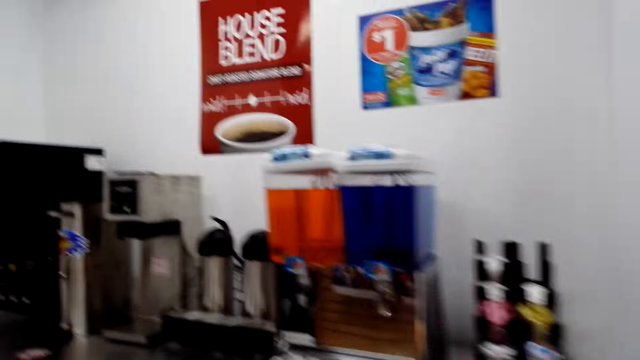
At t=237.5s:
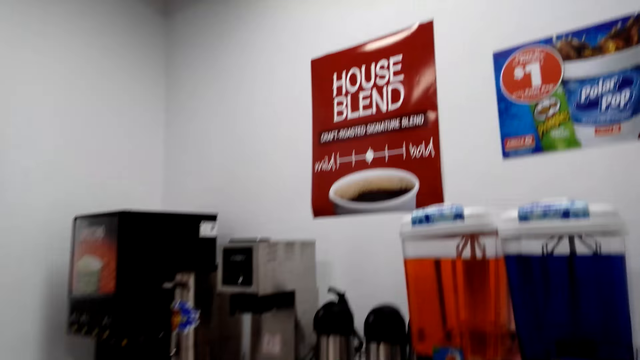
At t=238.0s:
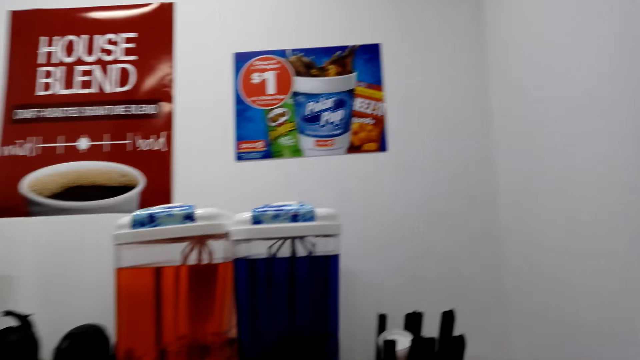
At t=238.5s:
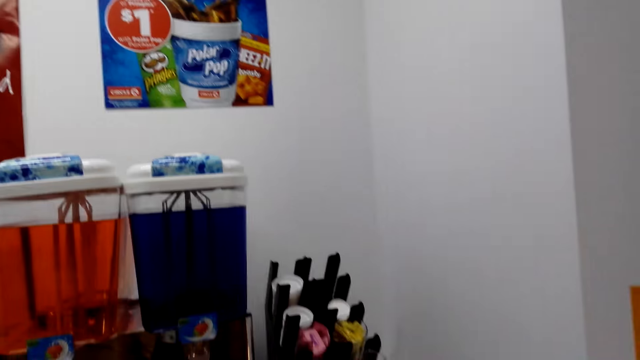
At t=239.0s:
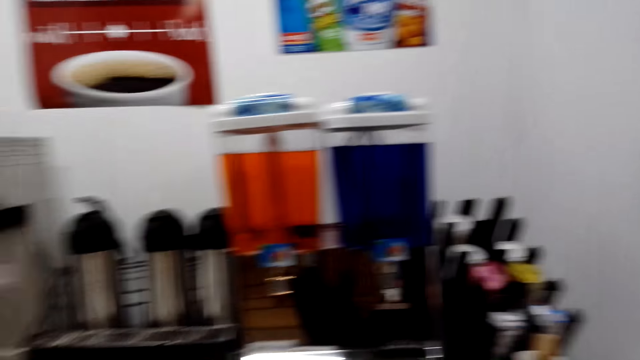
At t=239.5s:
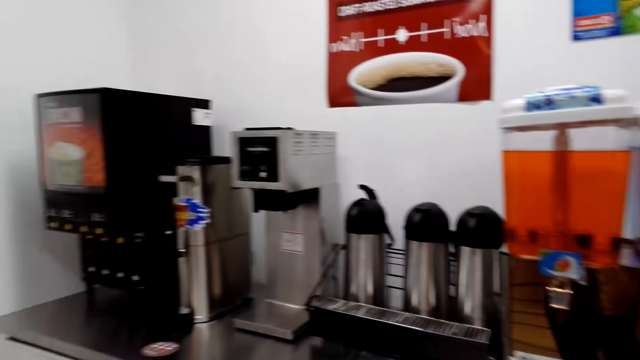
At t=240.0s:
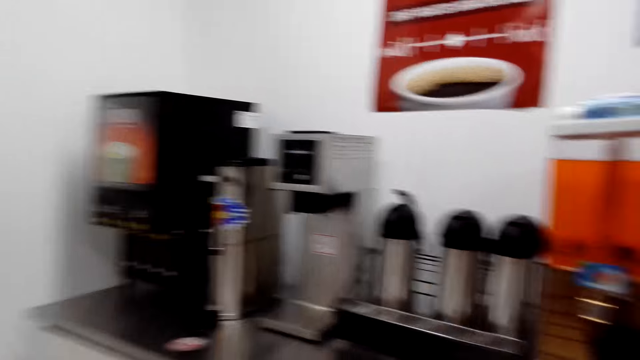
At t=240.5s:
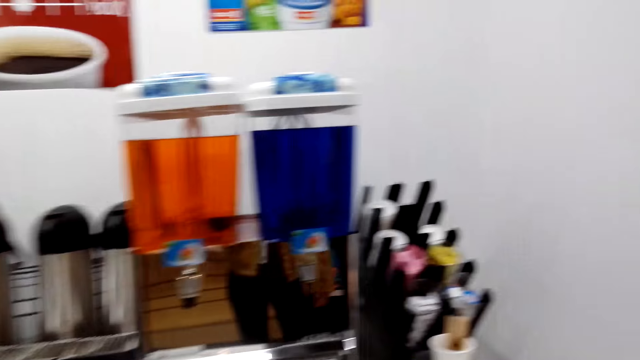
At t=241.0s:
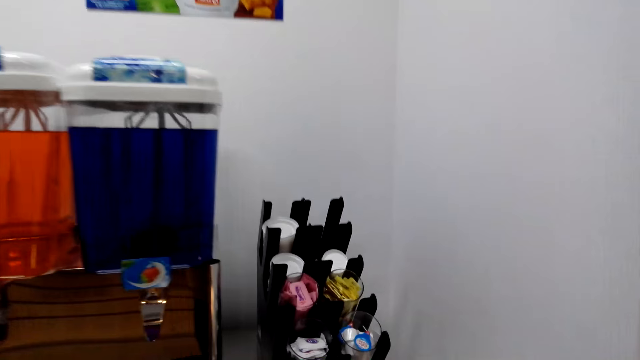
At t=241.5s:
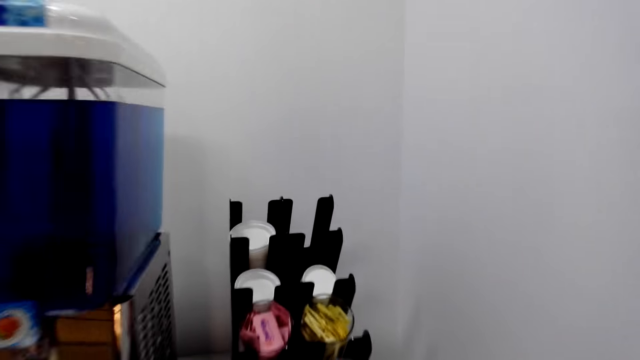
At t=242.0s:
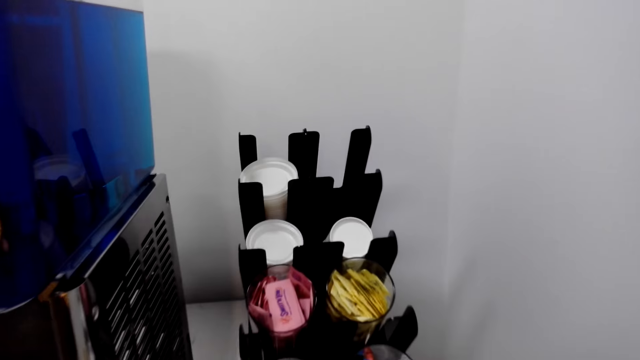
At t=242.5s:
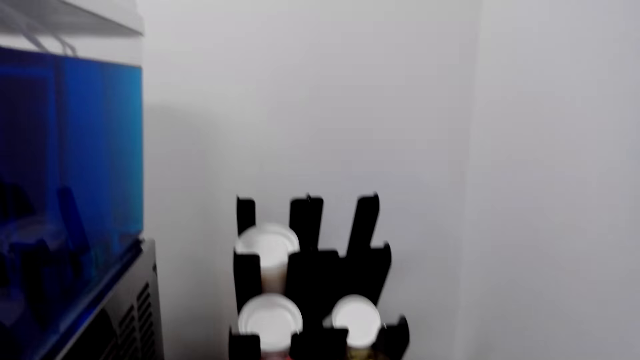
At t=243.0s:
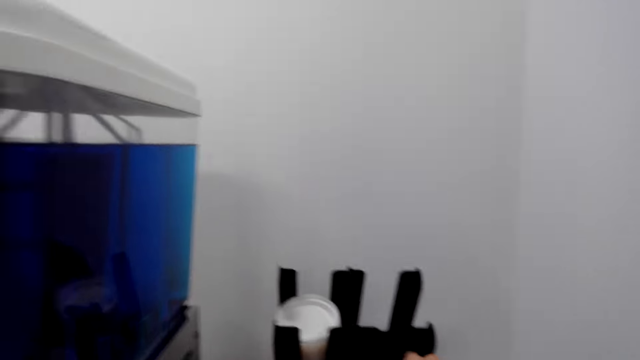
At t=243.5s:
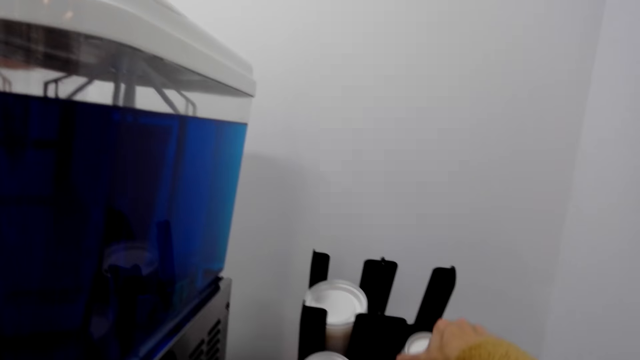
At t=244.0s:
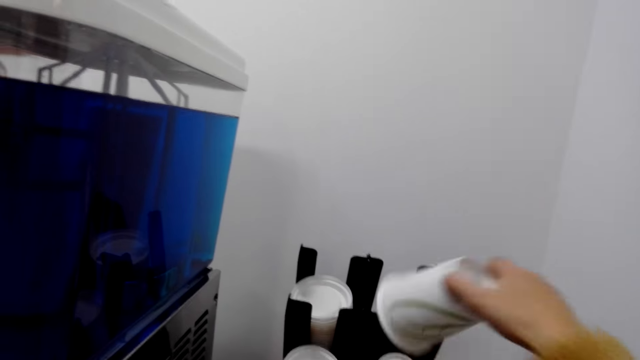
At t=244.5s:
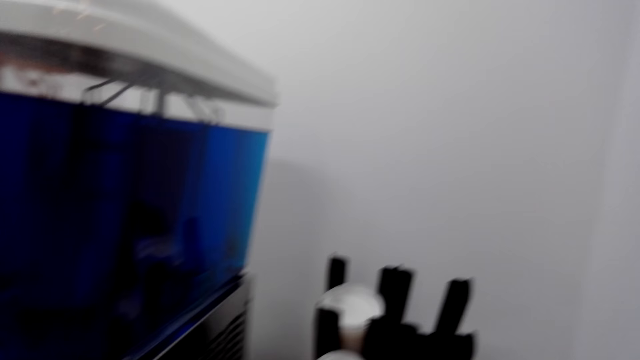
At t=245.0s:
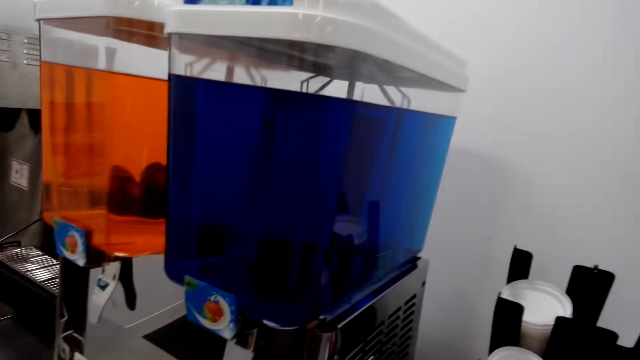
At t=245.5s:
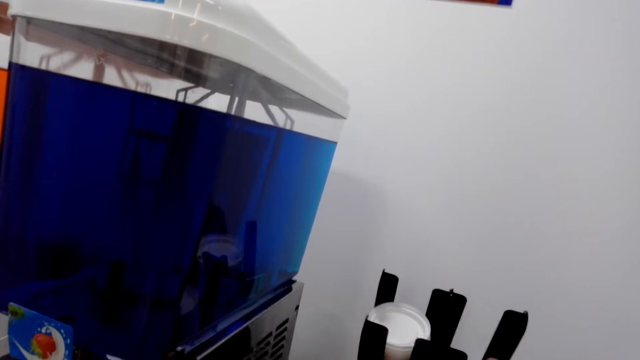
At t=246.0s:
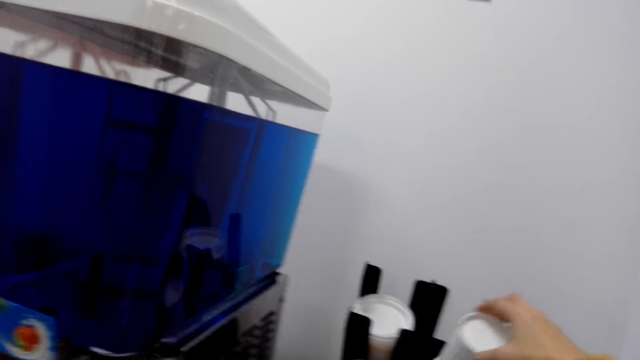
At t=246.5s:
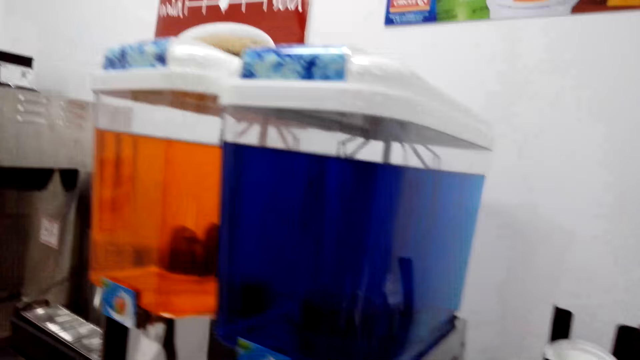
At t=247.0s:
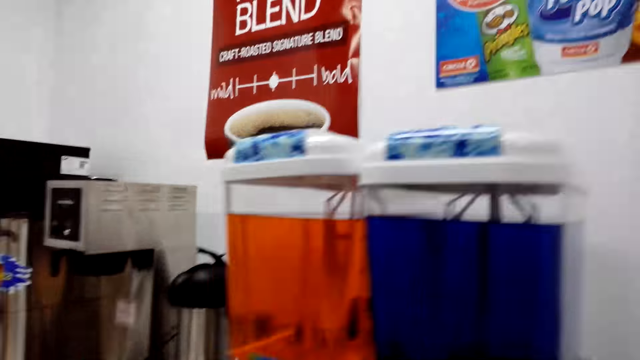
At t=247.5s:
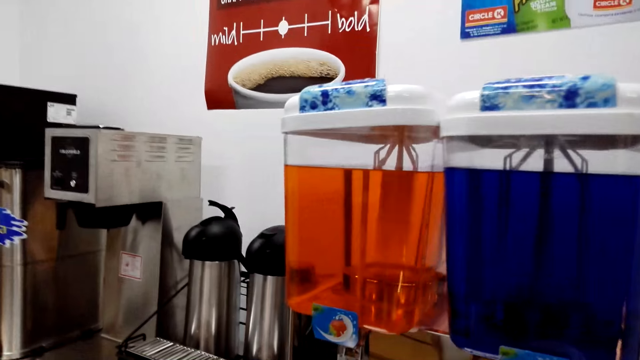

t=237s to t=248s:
The camera wearer looks at the house blends. They take a plastic glass or cup.

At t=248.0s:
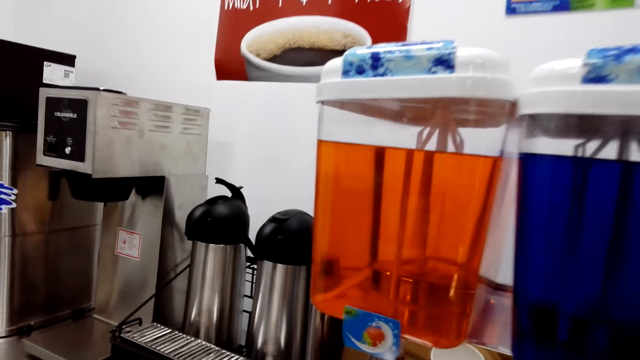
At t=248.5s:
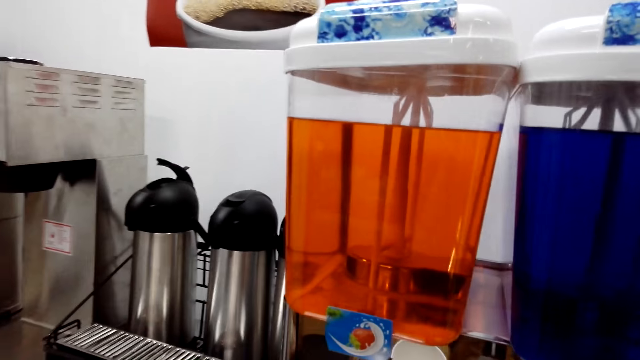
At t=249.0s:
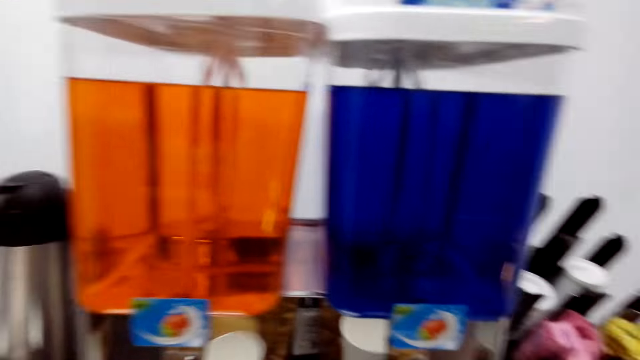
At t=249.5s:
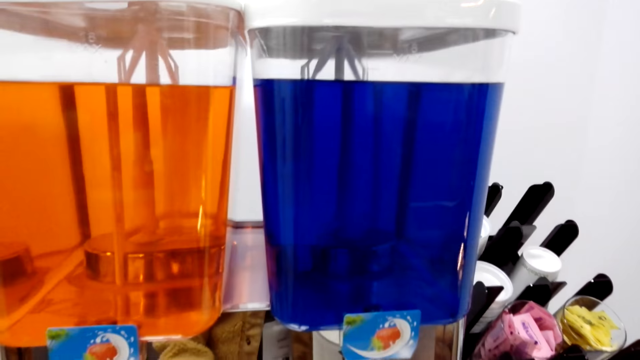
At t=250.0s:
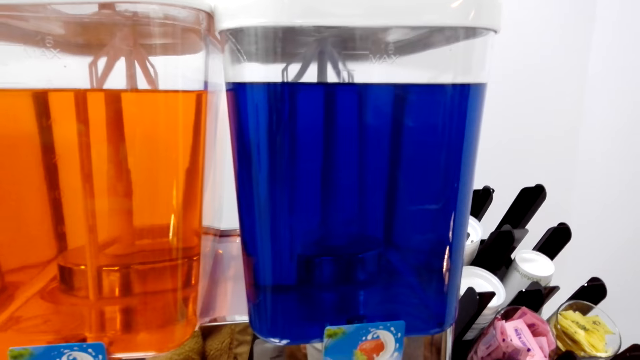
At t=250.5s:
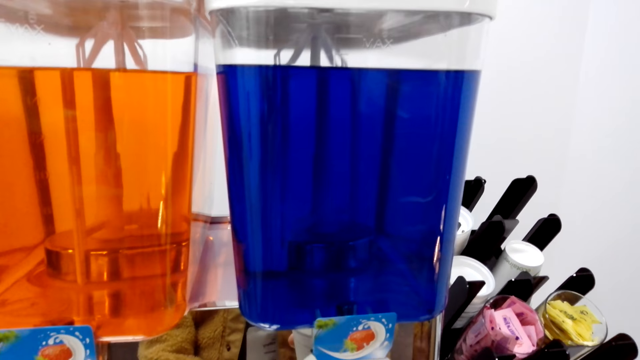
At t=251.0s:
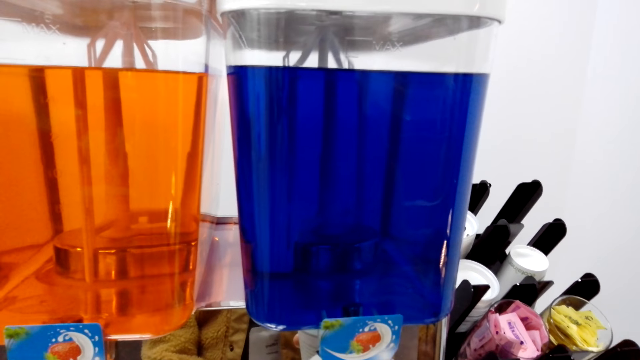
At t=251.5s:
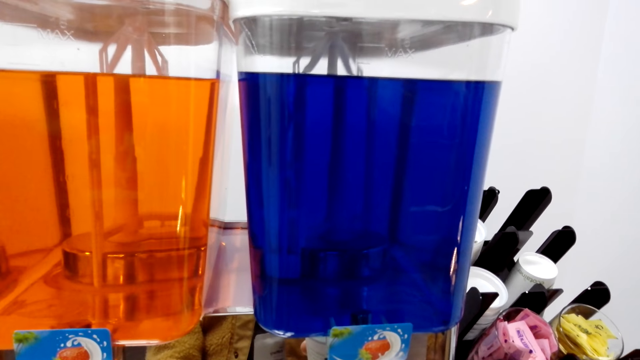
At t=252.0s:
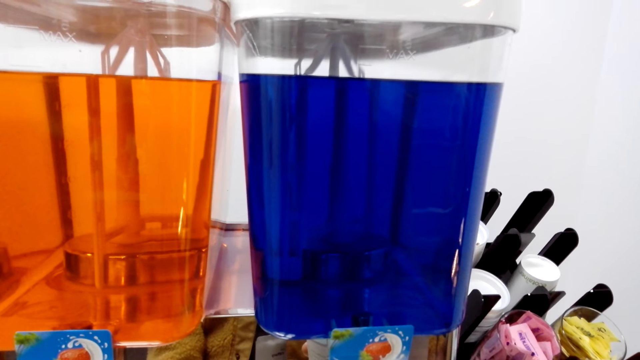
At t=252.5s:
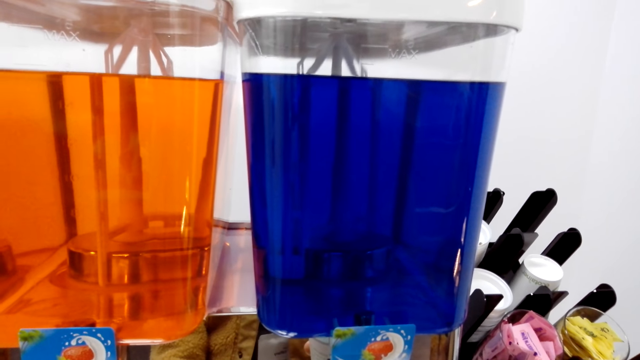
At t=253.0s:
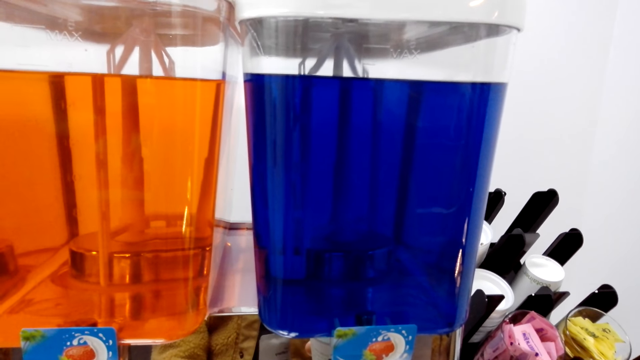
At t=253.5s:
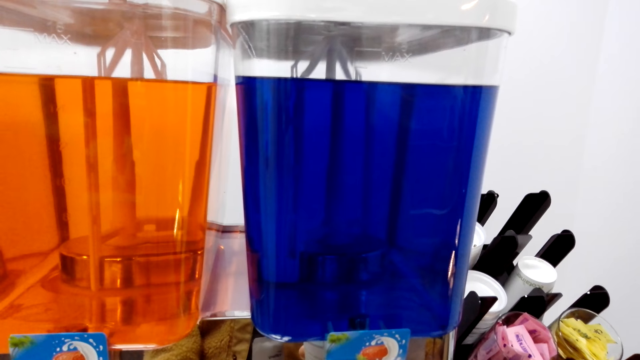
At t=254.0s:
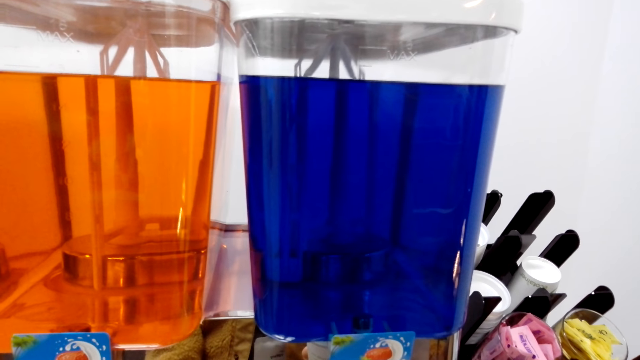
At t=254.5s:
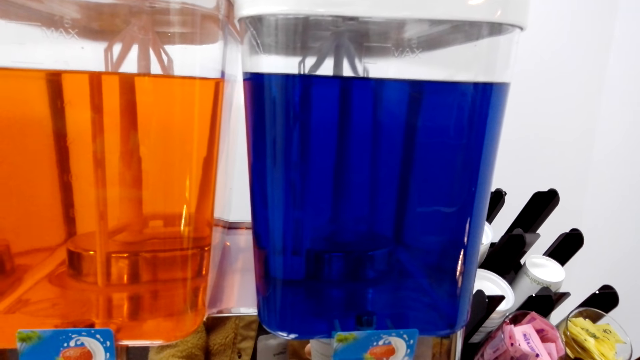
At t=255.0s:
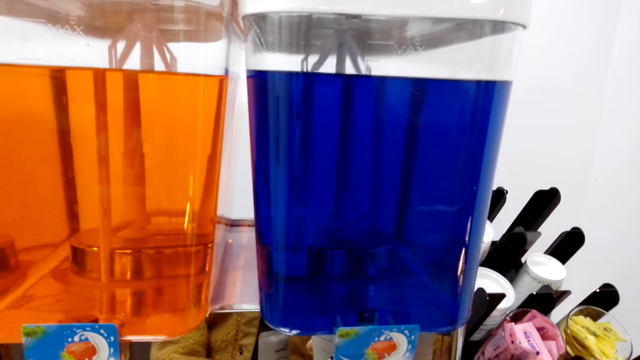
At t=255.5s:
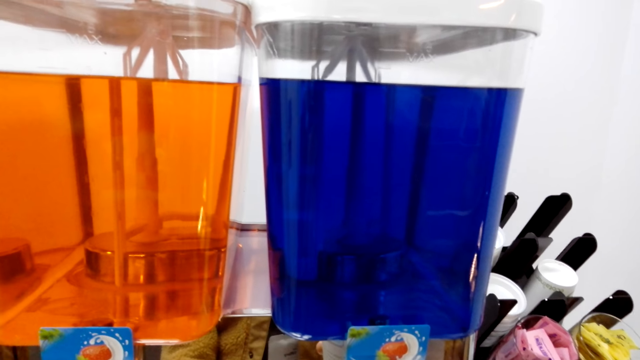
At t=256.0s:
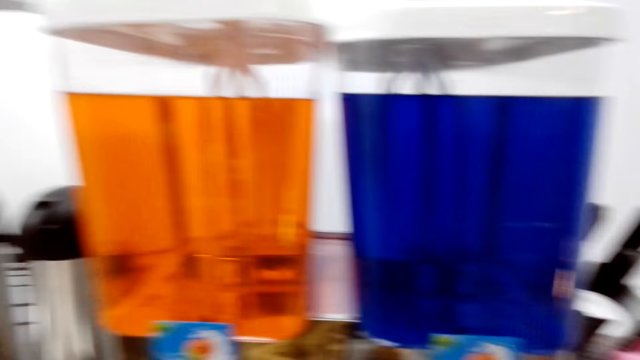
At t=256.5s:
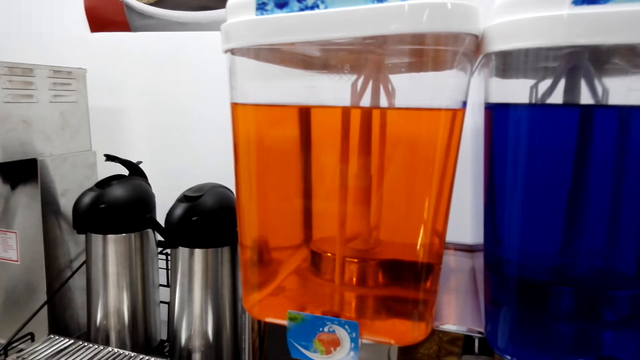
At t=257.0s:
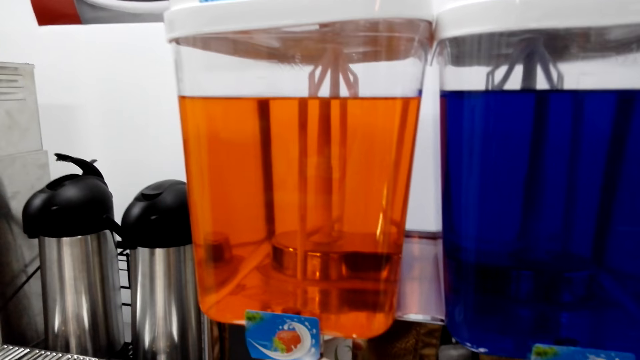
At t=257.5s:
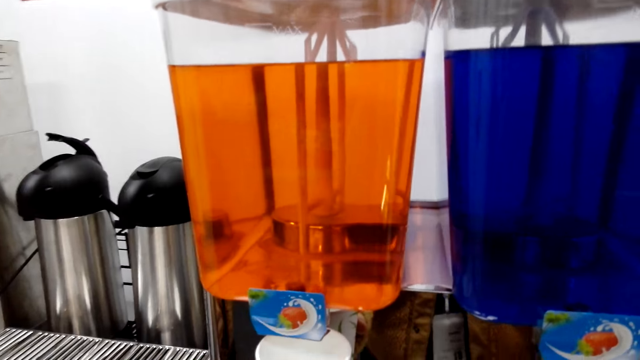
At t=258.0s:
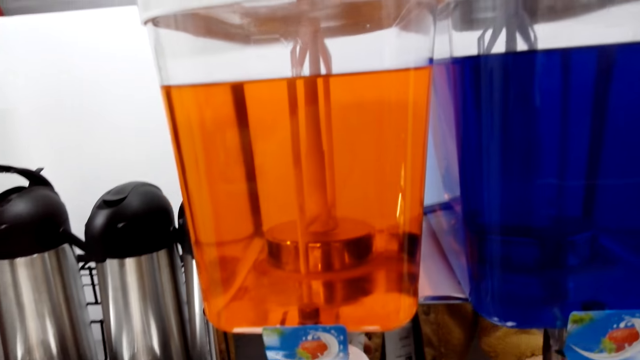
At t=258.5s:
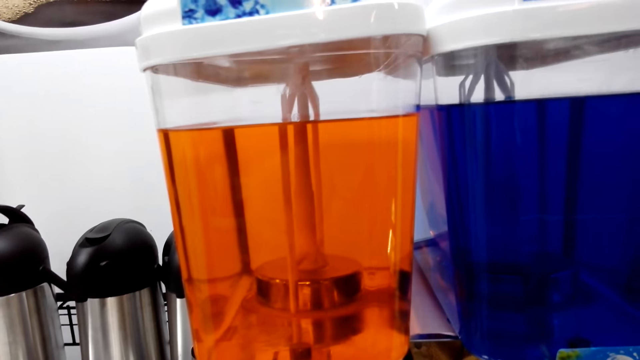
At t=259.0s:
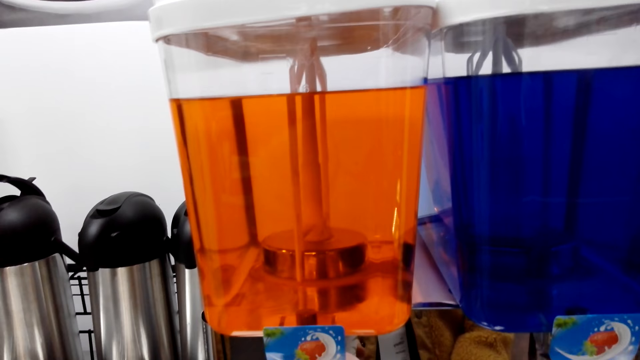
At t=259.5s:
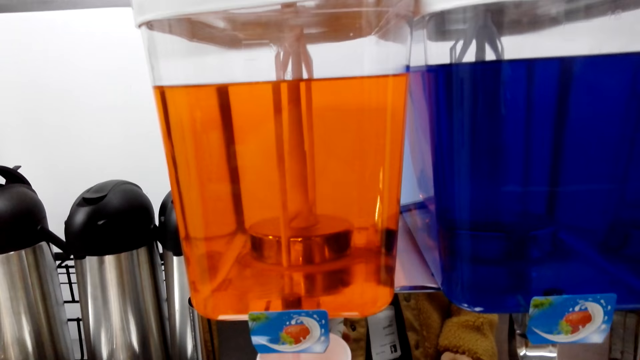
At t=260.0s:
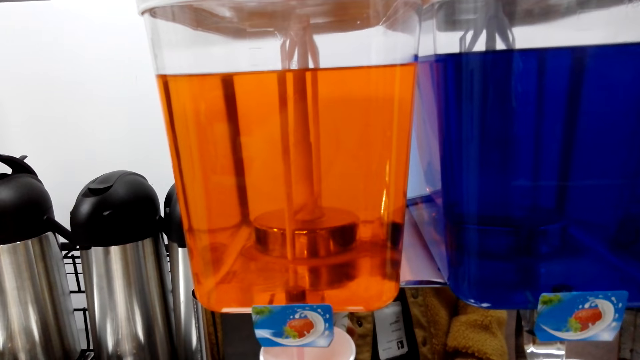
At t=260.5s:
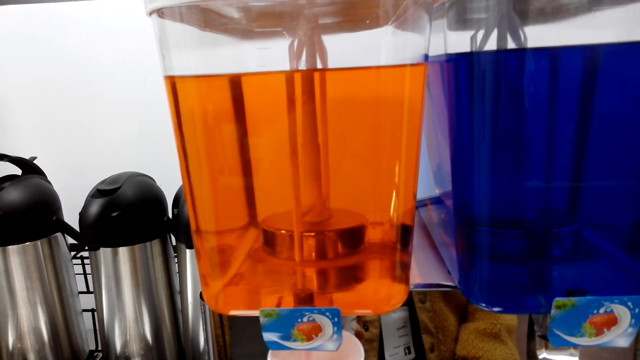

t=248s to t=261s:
The camera wearer pours juice in the glass from the juice dispenser. They put something in the cup.
